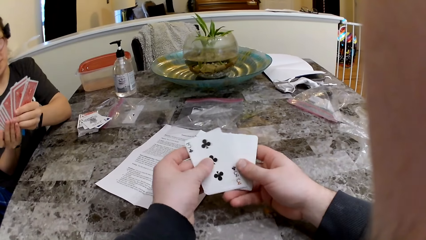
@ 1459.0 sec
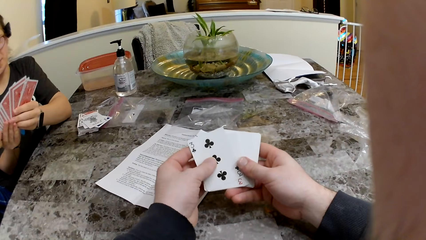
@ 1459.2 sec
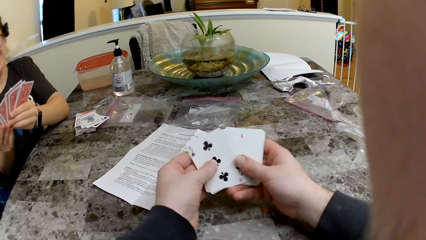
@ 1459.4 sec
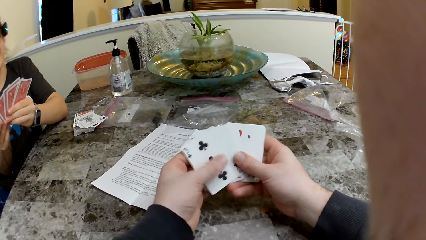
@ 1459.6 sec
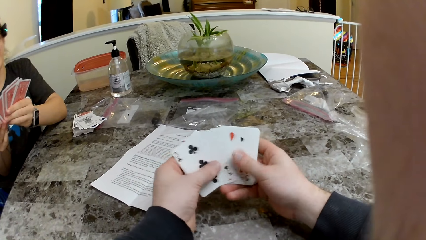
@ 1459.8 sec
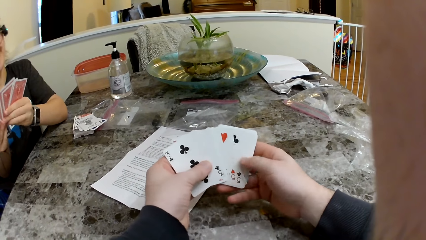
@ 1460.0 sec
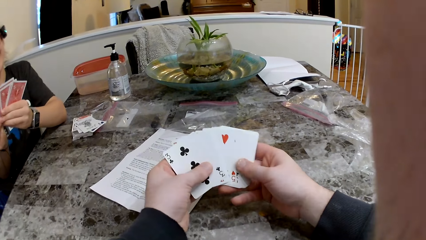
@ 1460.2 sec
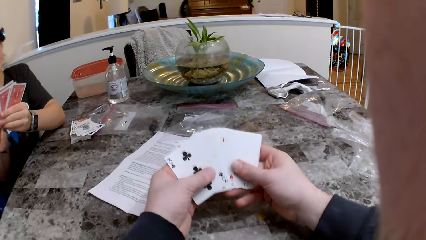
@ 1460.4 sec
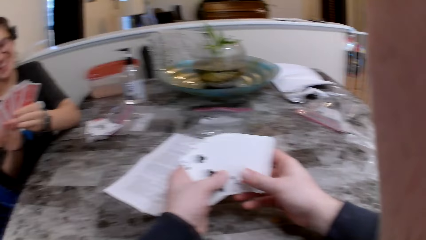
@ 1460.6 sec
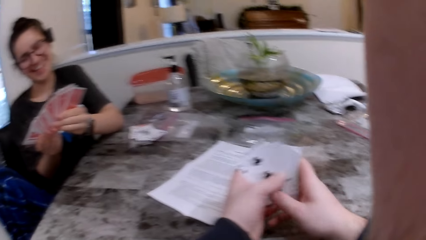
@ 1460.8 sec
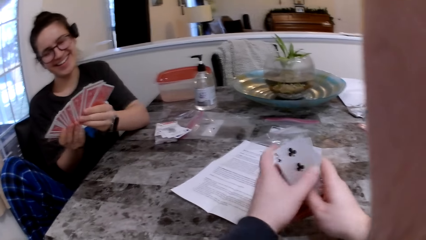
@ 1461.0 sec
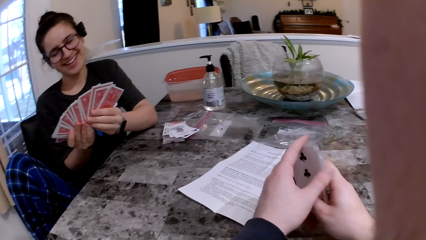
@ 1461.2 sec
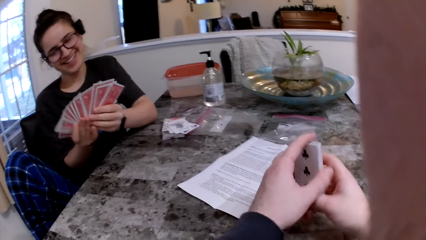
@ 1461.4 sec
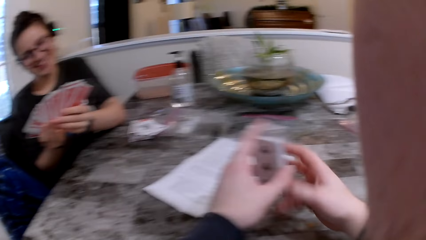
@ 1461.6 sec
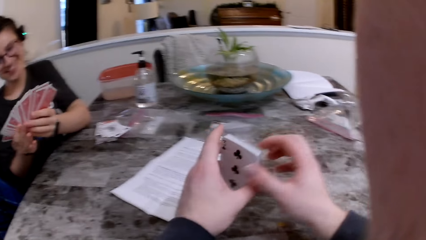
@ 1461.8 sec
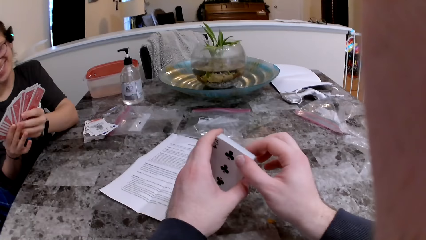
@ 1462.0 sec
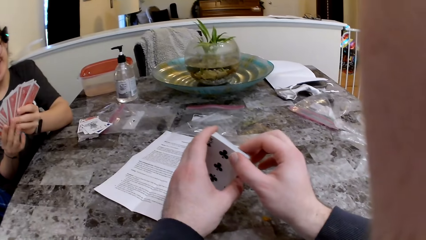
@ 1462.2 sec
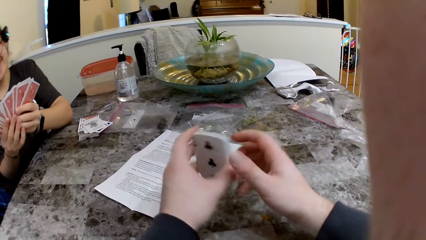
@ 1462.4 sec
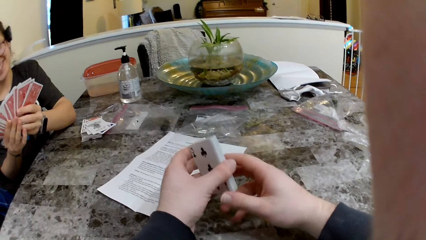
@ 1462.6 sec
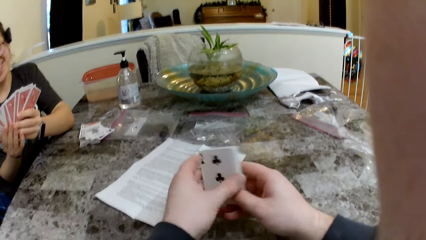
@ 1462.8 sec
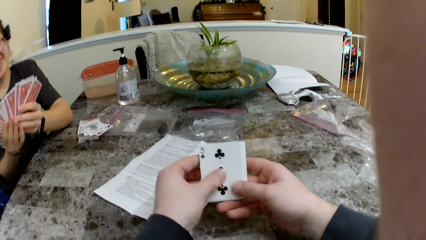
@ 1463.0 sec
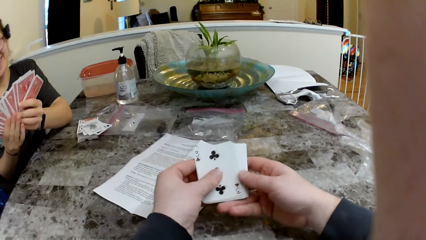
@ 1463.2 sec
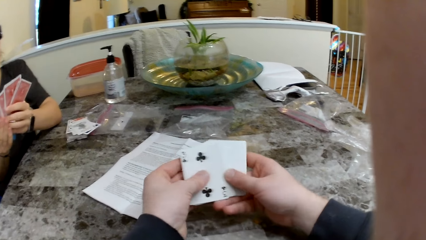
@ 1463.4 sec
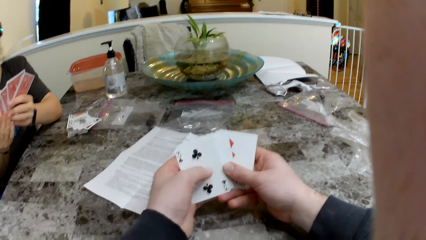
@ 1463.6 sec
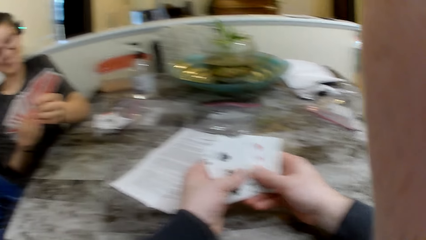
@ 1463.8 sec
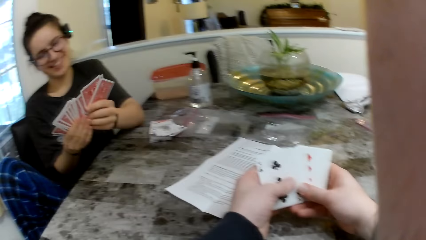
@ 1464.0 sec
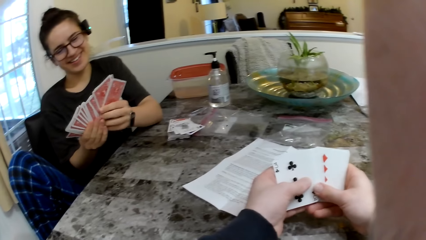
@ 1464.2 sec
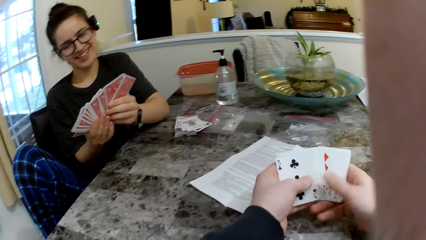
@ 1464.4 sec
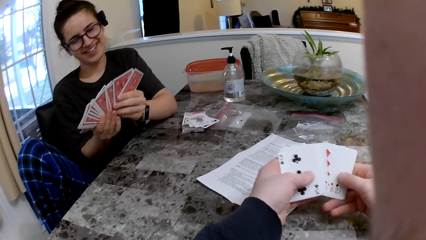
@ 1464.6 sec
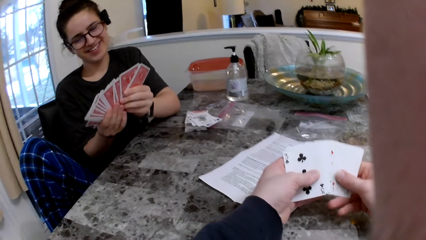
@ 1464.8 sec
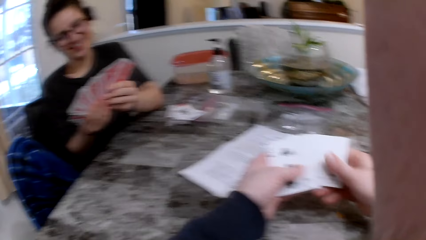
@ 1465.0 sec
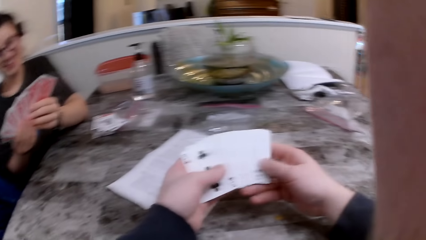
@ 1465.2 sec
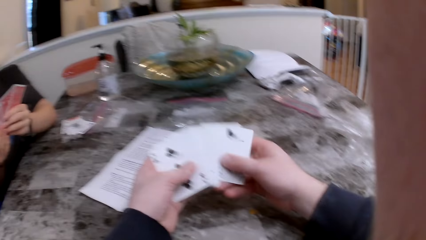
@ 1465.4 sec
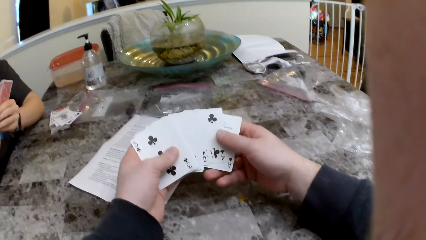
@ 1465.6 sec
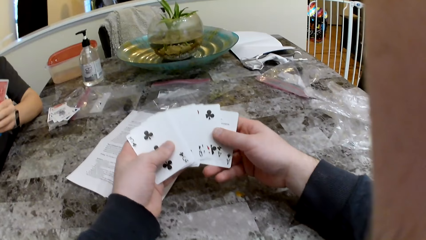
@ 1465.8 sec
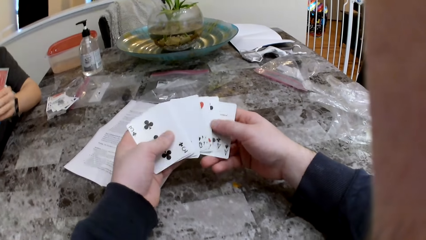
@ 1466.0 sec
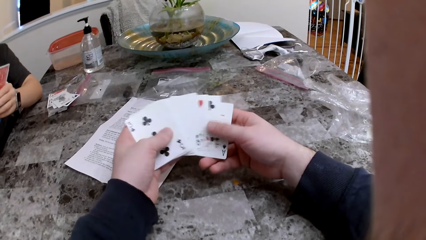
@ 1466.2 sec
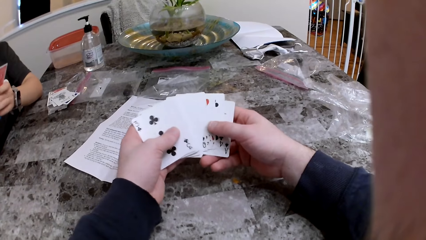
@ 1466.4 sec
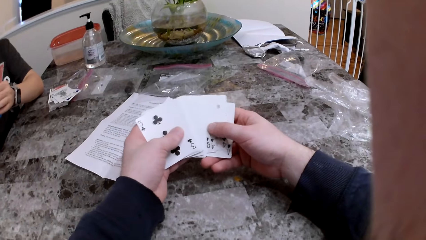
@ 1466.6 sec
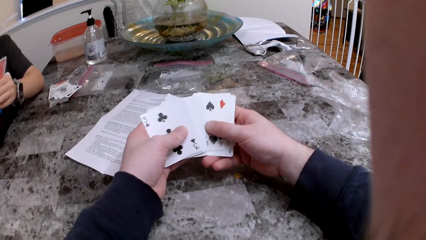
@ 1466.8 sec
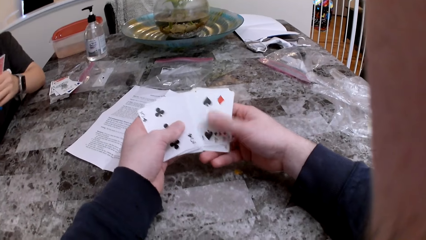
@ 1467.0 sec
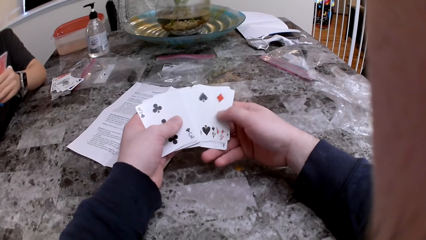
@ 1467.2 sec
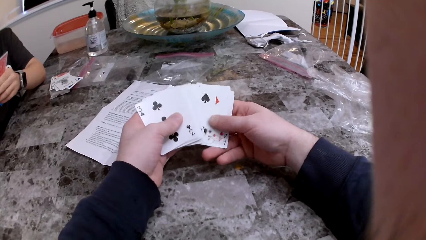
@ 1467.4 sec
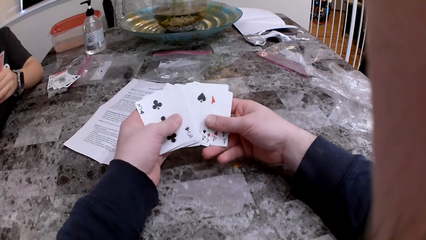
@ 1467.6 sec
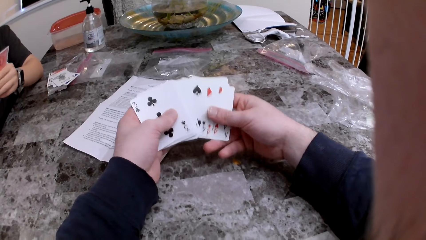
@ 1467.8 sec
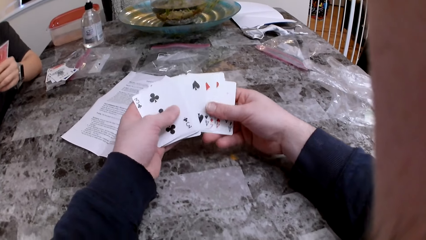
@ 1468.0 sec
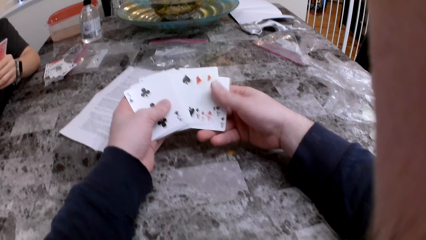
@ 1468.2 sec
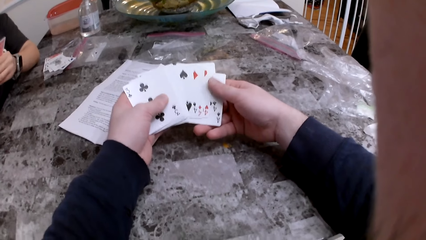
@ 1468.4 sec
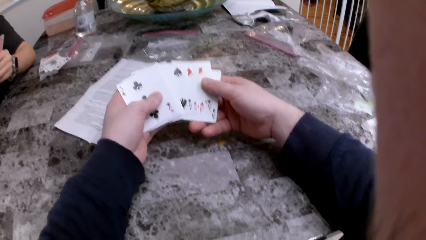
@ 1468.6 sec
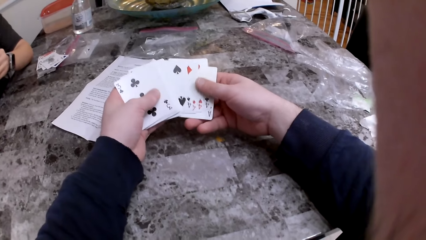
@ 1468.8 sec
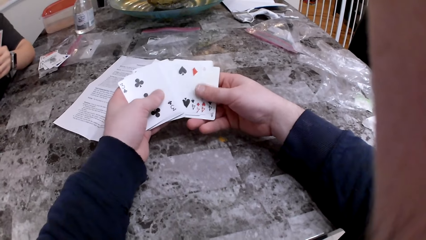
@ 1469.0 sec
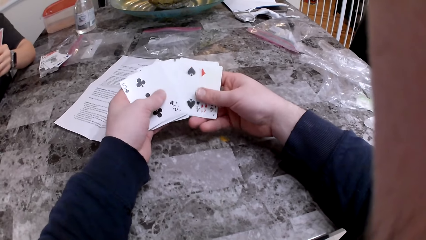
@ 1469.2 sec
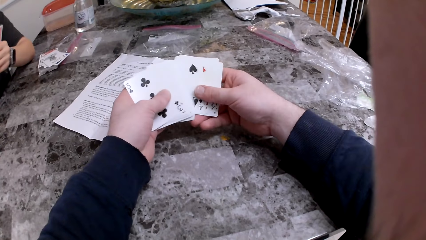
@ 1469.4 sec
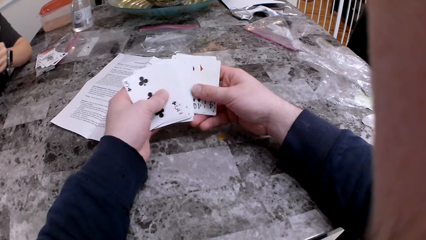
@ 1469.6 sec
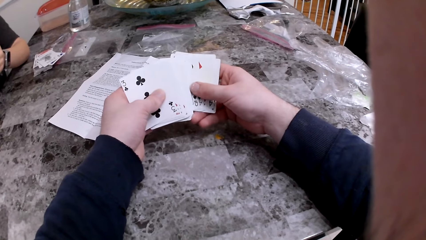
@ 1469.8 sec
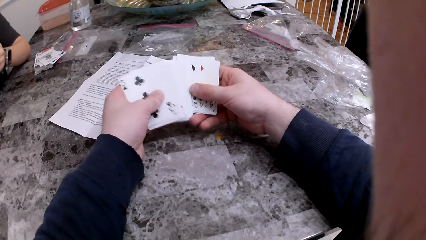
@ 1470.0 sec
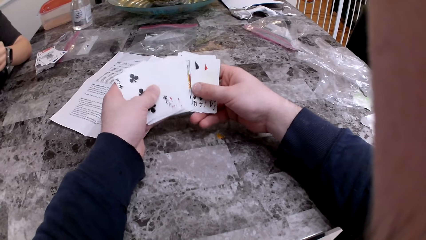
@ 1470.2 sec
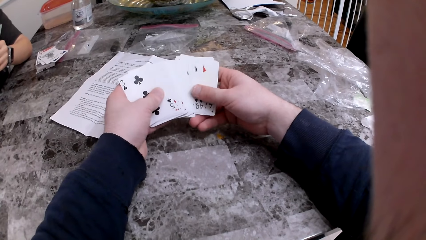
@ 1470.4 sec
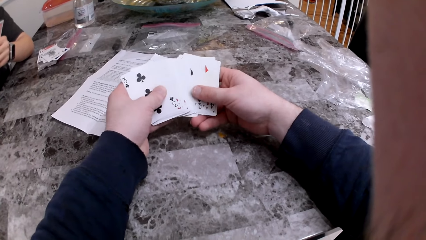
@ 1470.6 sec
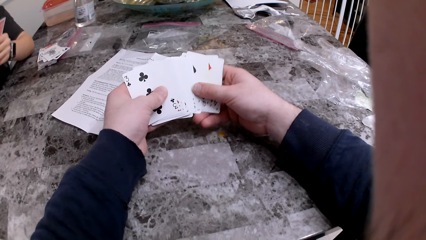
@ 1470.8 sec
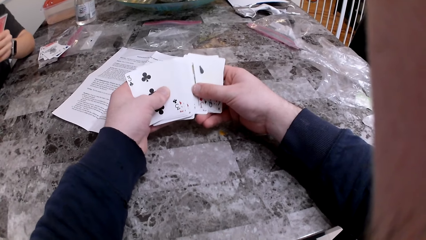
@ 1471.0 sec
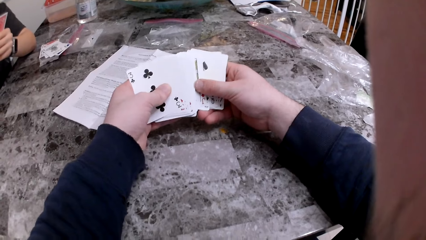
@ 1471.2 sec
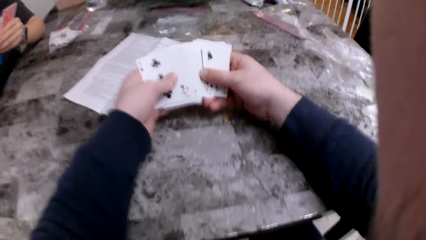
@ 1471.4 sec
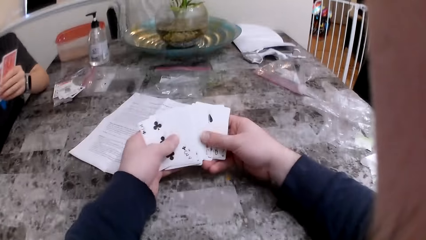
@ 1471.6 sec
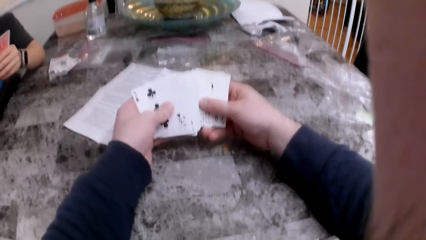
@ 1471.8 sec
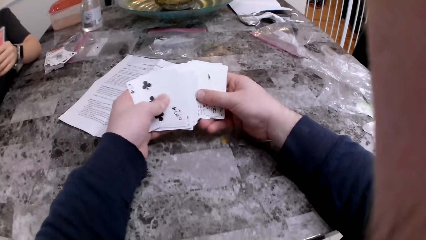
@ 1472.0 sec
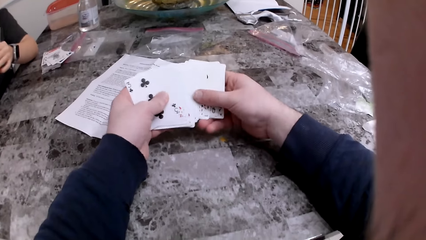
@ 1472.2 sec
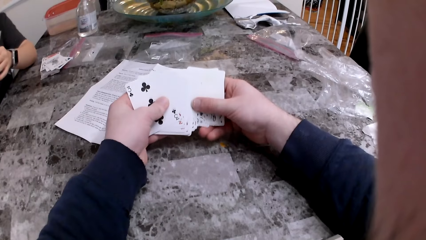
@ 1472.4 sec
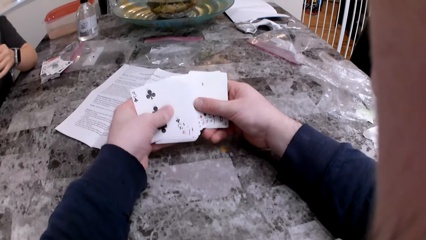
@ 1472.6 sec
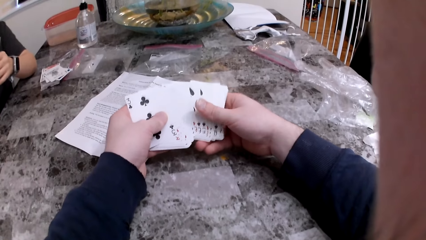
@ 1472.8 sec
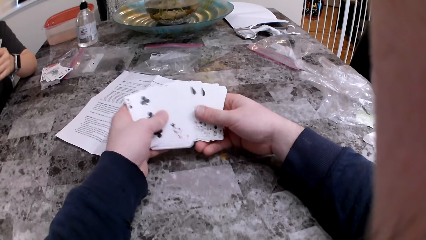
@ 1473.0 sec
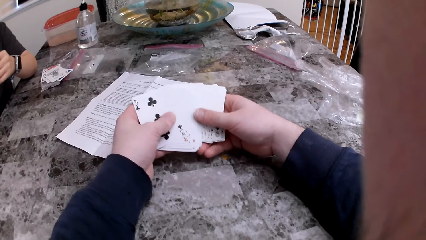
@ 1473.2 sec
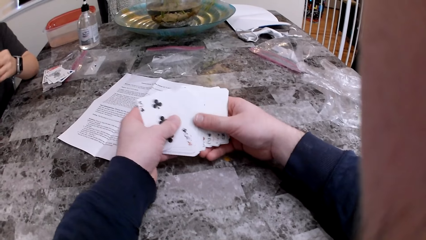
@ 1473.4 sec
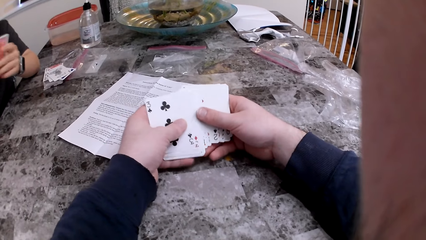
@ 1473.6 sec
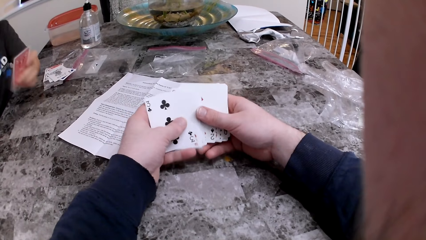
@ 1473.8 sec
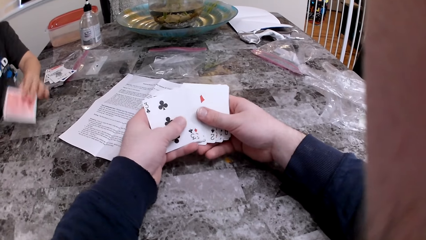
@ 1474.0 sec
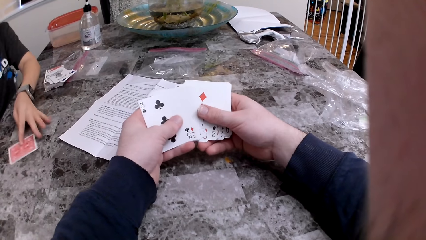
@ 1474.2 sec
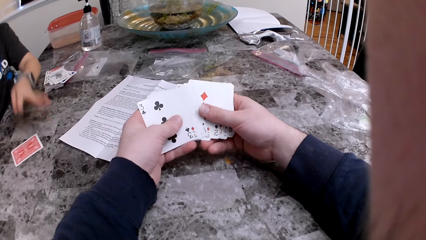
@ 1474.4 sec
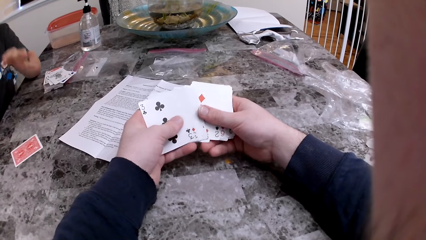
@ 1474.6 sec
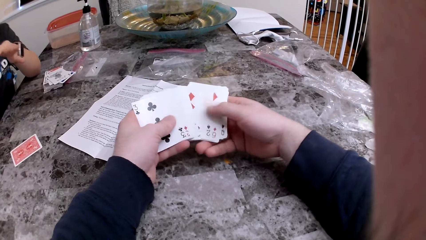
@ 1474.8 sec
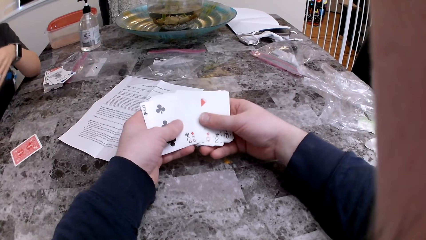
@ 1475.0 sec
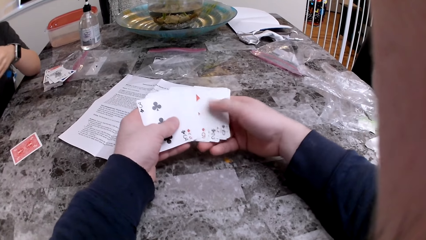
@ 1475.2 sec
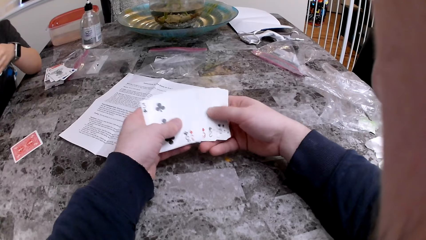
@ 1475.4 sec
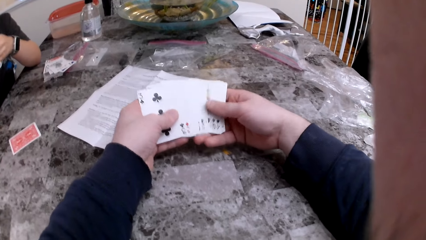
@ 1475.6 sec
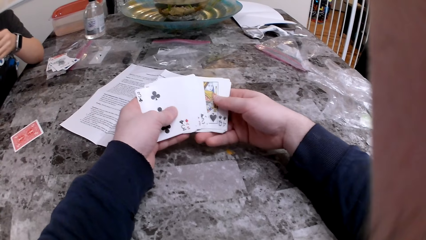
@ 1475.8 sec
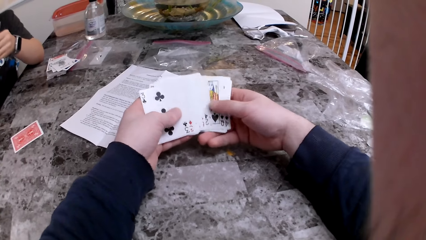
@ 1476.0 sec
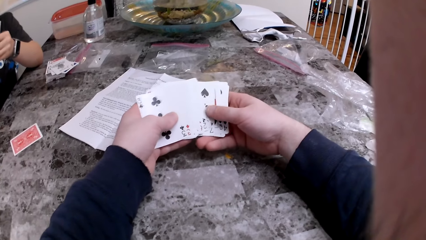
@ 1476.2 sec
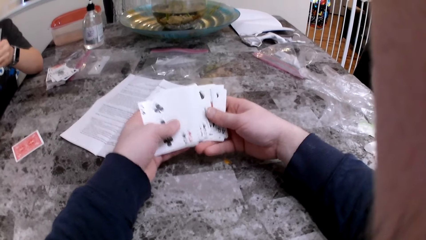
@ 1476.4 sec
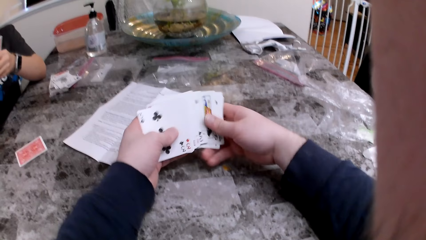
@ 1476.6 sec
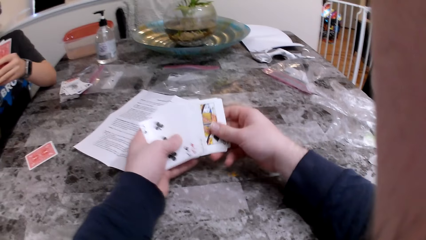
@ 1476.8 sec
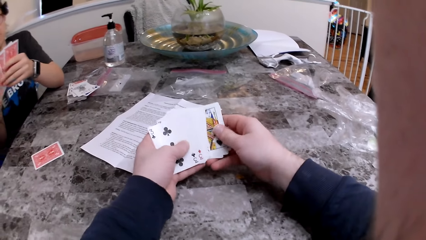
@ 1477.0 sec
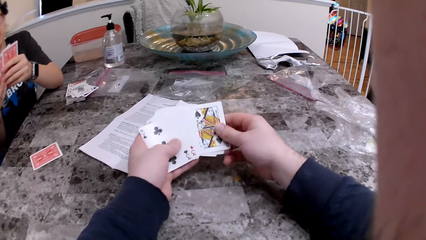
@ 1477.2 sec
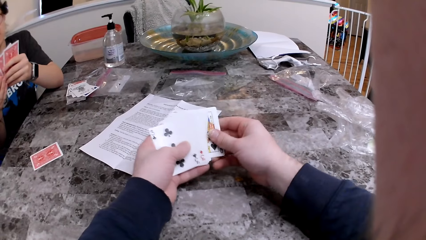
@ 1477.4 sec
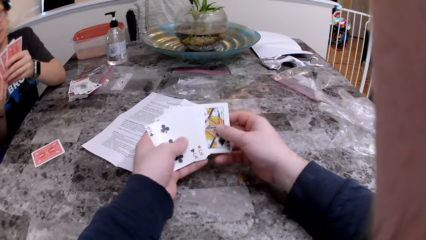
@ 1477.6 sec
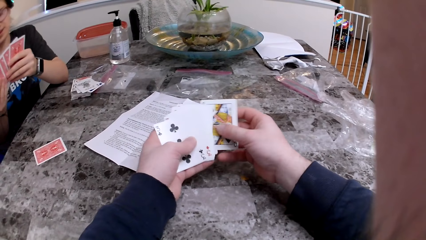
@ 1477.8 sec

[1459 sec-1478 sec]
The camera wearer checks the cards. He arranges the cards. He checks the cards. He drops a card on the table with his left hand. The woman puts the card on the table.
